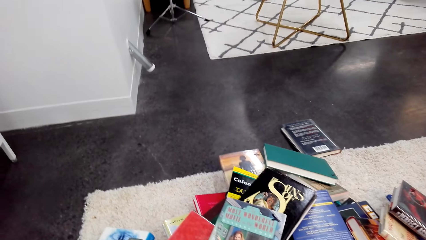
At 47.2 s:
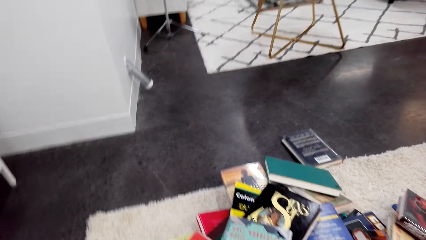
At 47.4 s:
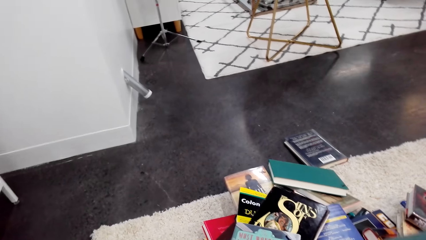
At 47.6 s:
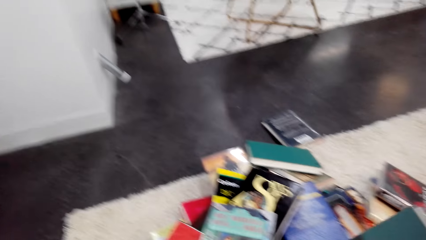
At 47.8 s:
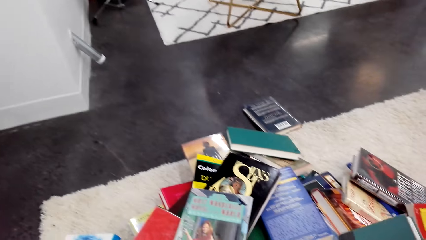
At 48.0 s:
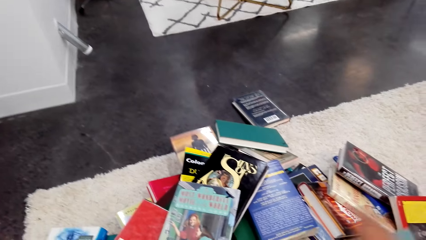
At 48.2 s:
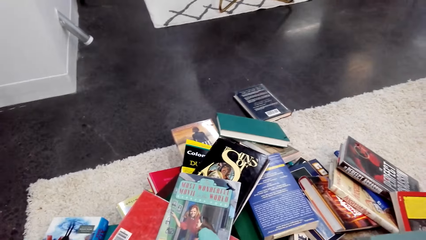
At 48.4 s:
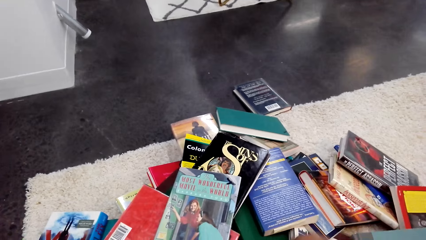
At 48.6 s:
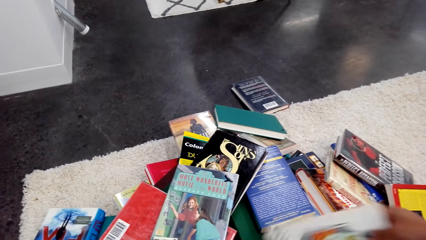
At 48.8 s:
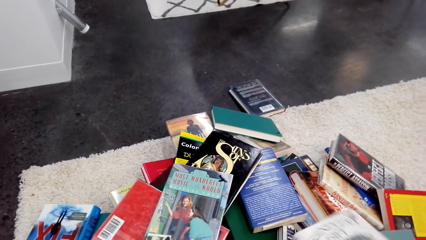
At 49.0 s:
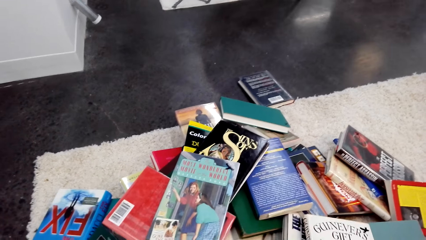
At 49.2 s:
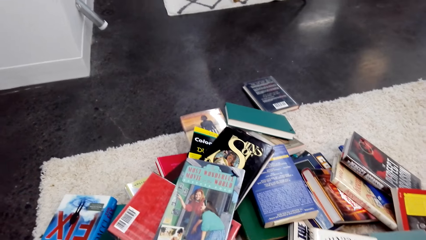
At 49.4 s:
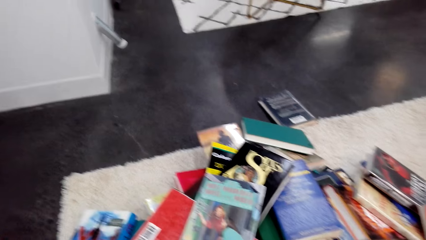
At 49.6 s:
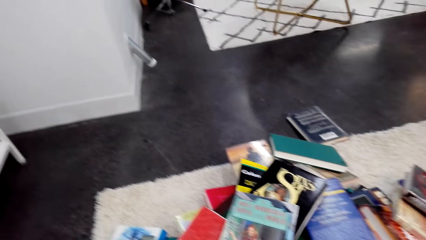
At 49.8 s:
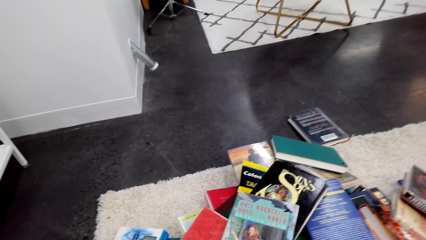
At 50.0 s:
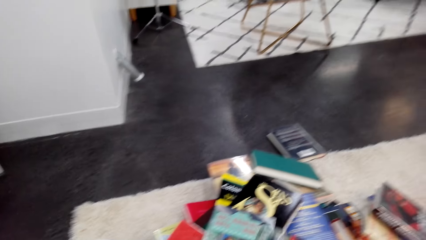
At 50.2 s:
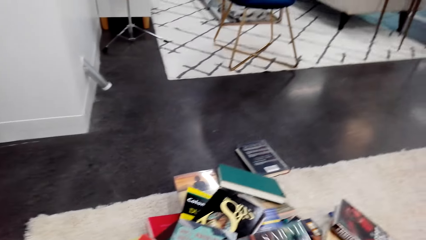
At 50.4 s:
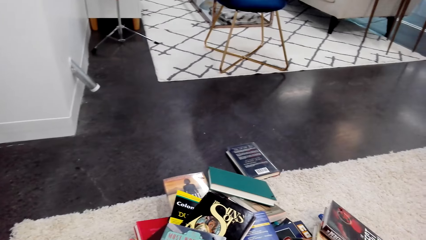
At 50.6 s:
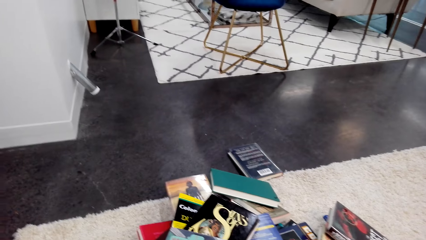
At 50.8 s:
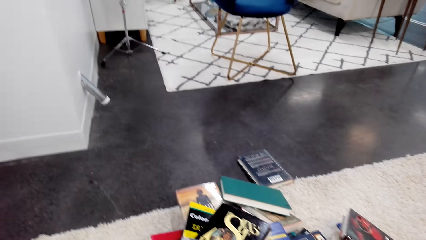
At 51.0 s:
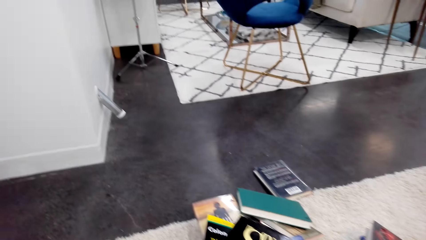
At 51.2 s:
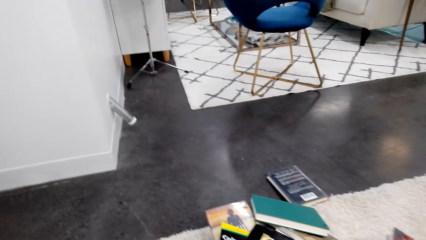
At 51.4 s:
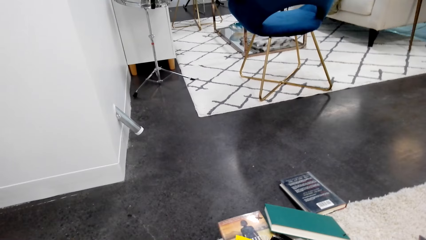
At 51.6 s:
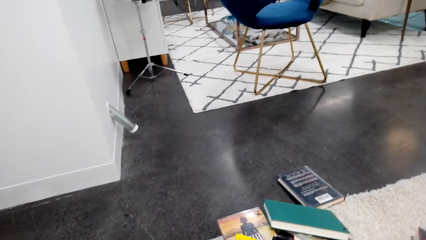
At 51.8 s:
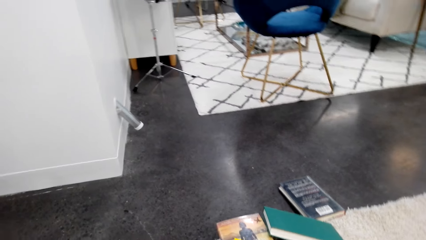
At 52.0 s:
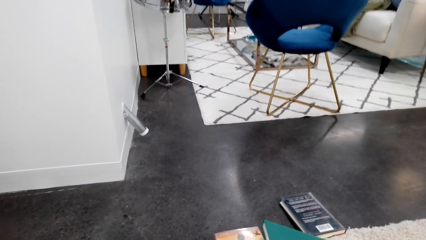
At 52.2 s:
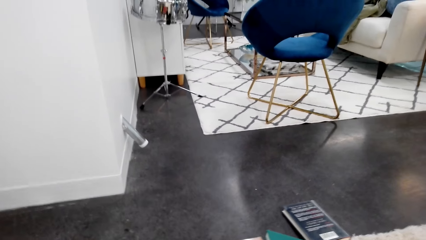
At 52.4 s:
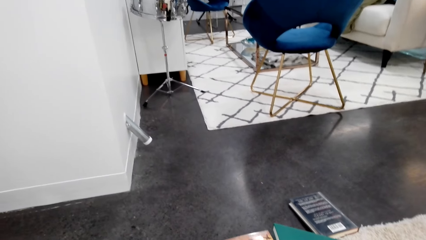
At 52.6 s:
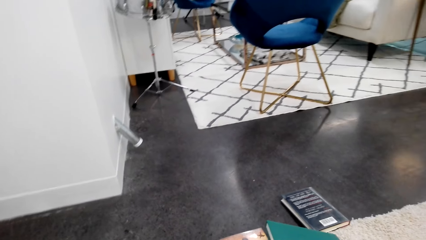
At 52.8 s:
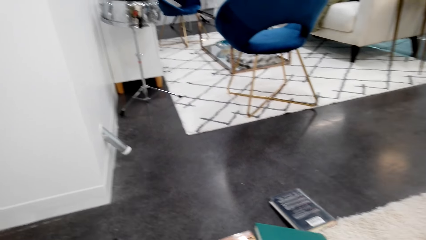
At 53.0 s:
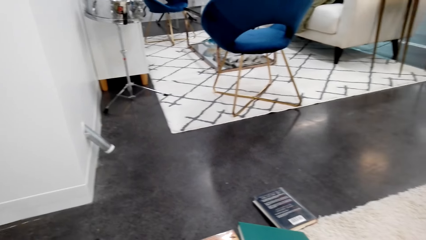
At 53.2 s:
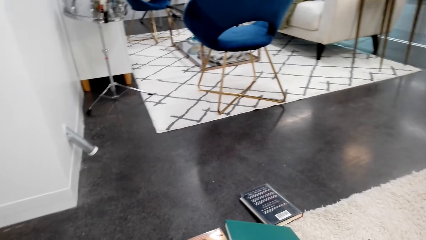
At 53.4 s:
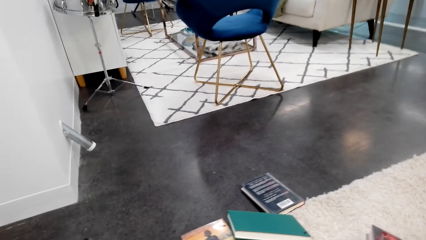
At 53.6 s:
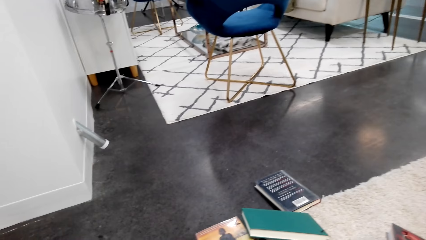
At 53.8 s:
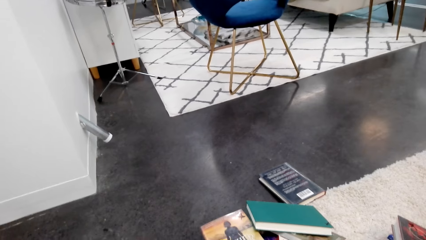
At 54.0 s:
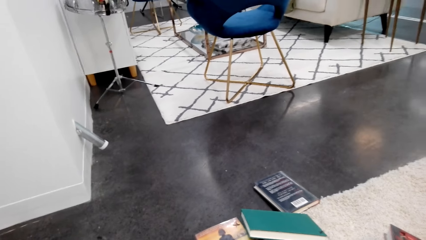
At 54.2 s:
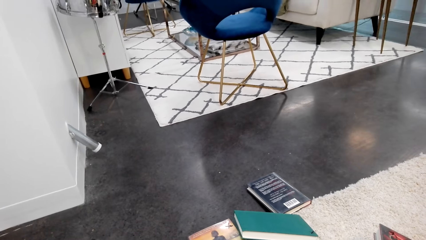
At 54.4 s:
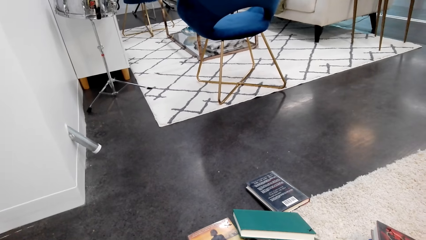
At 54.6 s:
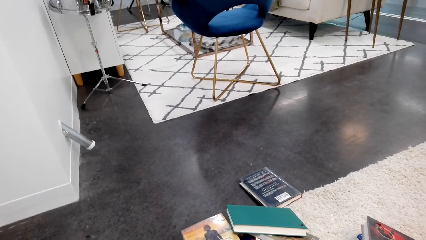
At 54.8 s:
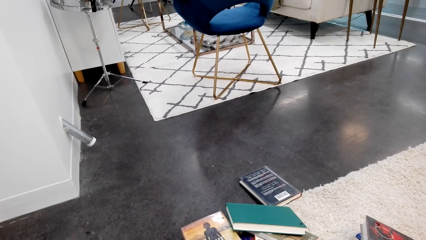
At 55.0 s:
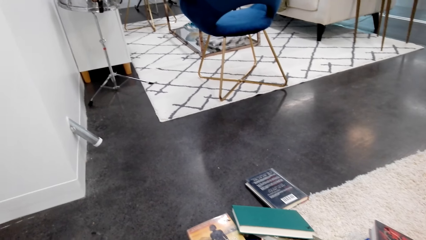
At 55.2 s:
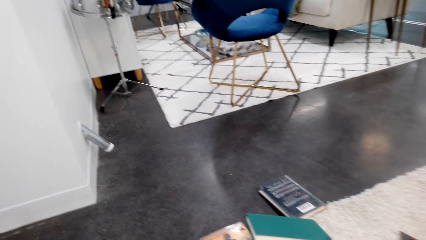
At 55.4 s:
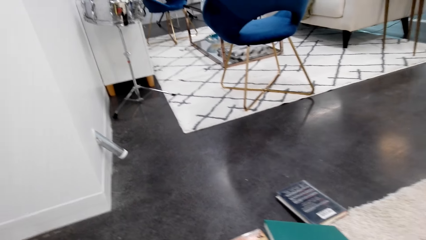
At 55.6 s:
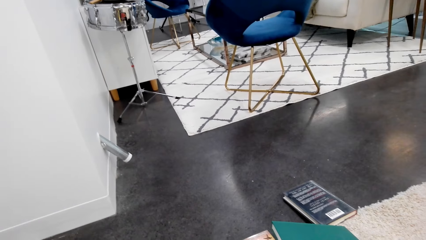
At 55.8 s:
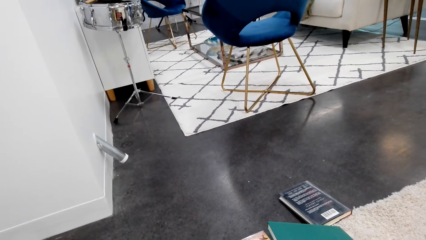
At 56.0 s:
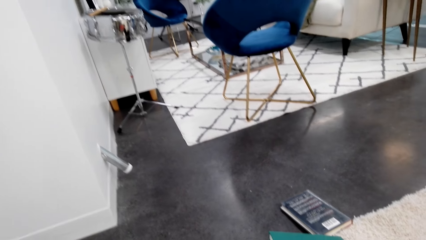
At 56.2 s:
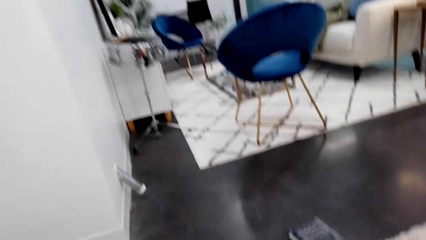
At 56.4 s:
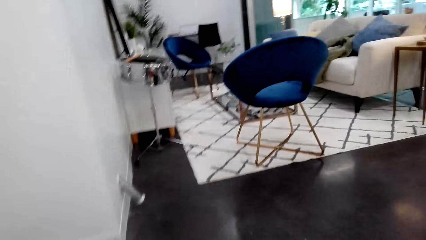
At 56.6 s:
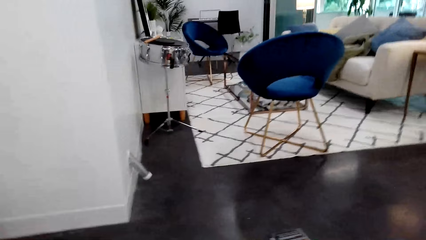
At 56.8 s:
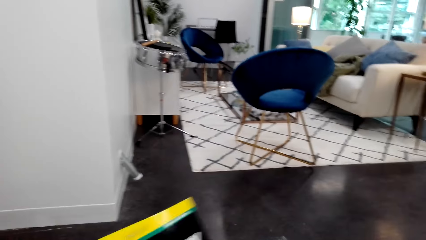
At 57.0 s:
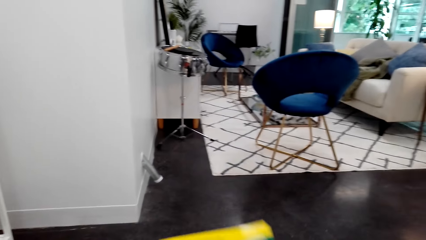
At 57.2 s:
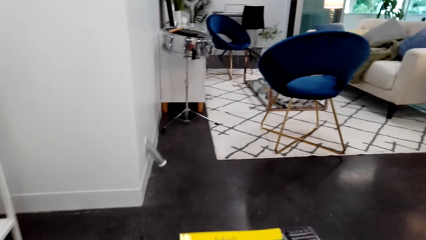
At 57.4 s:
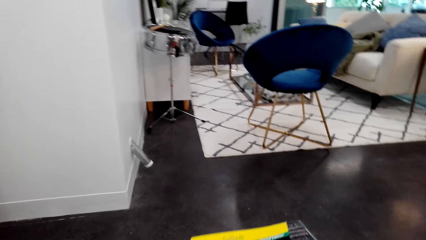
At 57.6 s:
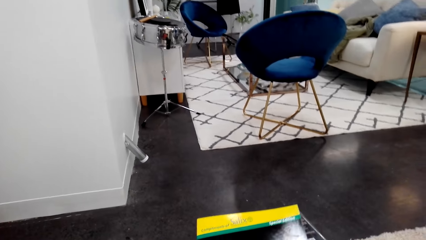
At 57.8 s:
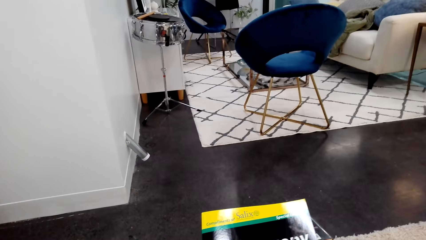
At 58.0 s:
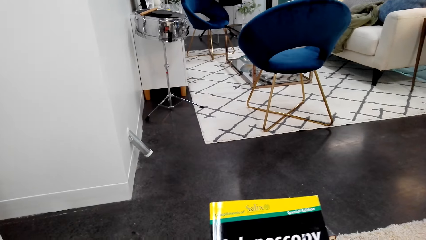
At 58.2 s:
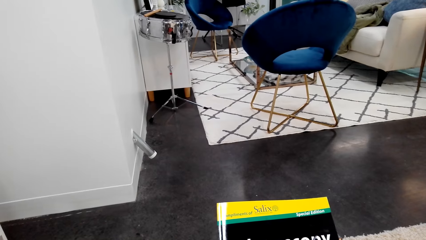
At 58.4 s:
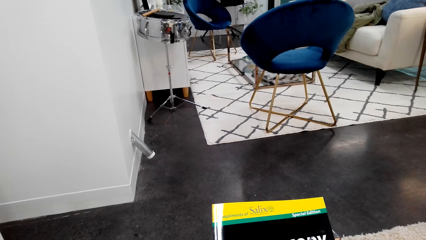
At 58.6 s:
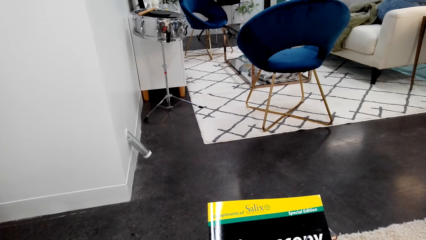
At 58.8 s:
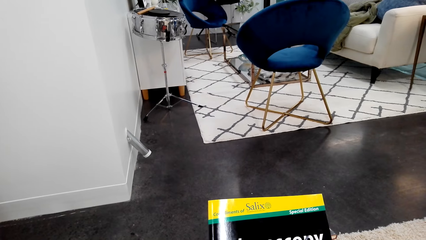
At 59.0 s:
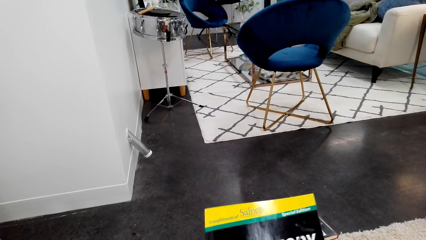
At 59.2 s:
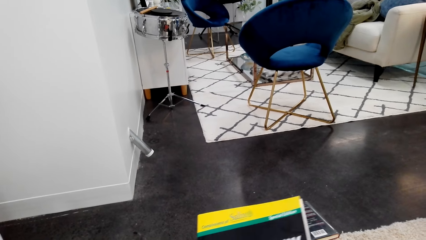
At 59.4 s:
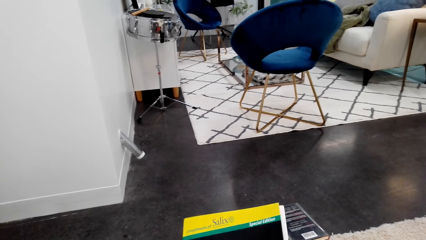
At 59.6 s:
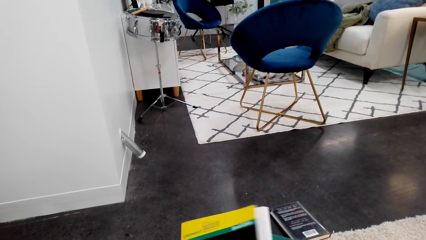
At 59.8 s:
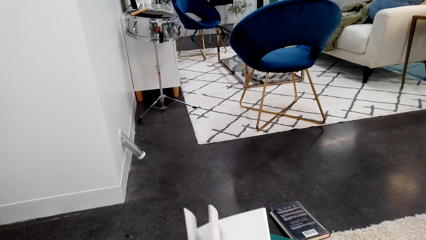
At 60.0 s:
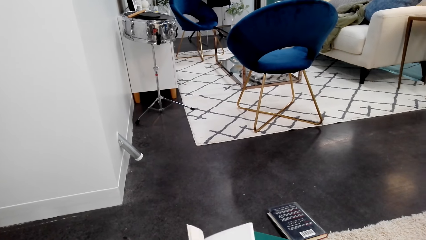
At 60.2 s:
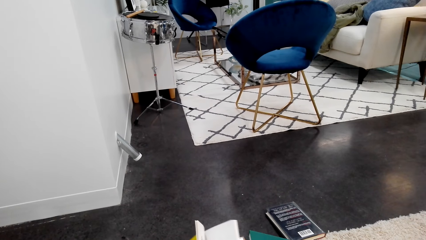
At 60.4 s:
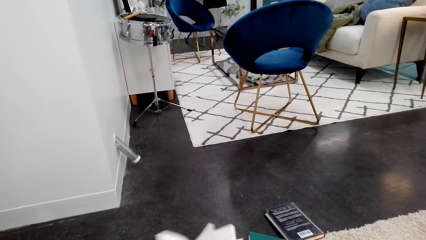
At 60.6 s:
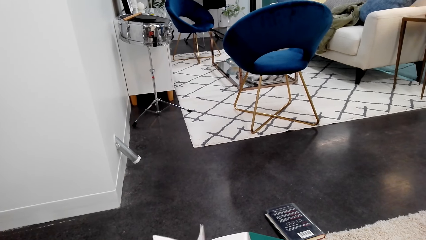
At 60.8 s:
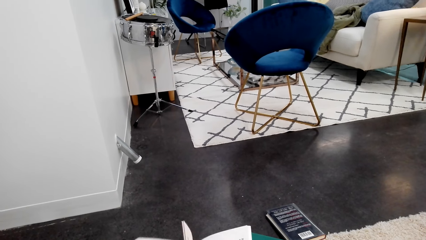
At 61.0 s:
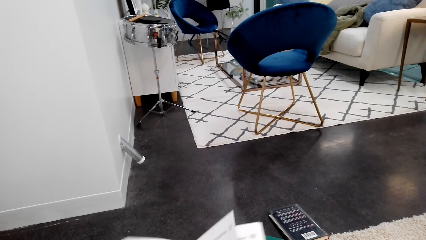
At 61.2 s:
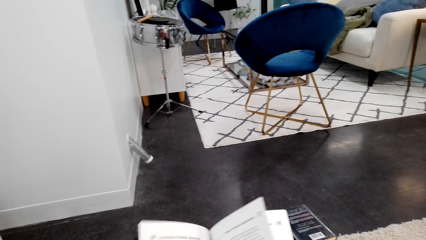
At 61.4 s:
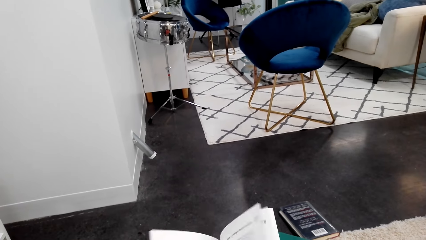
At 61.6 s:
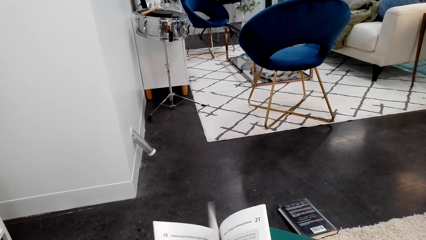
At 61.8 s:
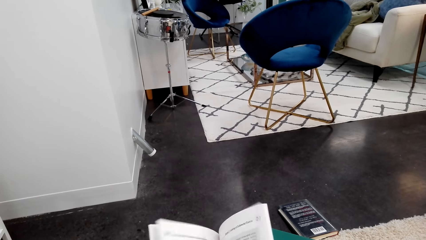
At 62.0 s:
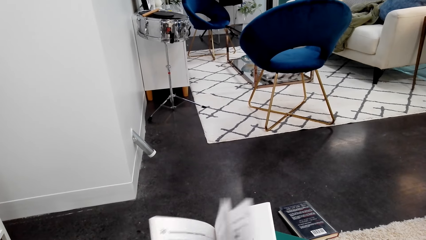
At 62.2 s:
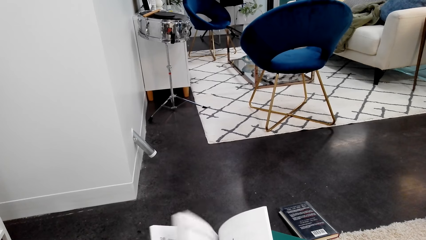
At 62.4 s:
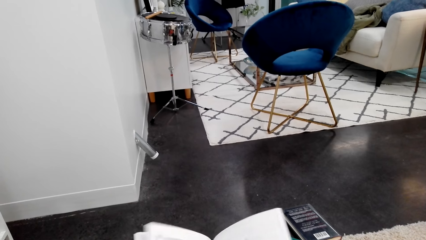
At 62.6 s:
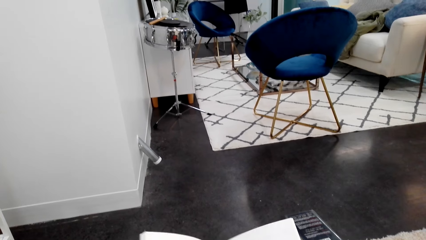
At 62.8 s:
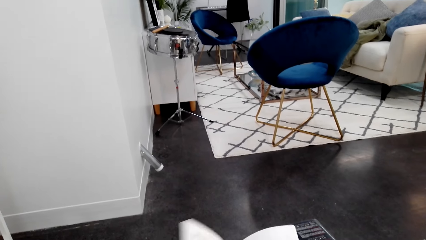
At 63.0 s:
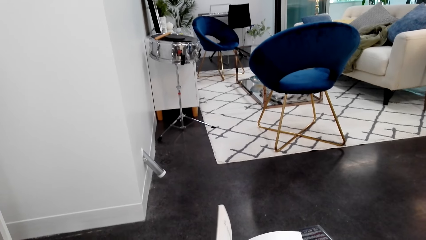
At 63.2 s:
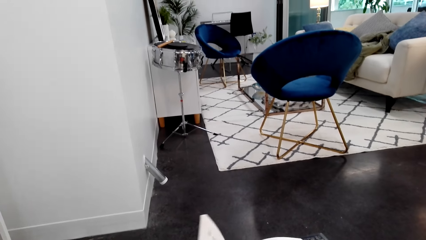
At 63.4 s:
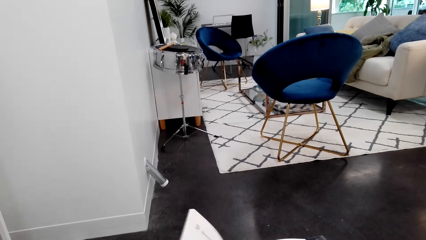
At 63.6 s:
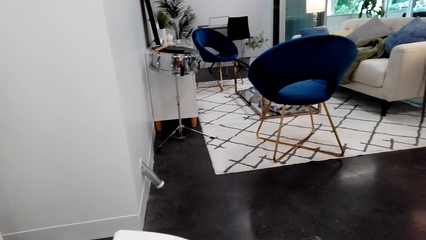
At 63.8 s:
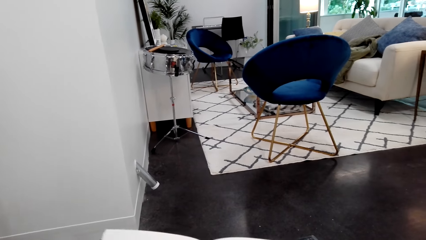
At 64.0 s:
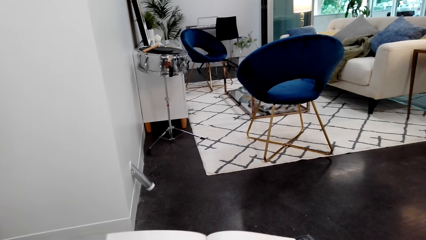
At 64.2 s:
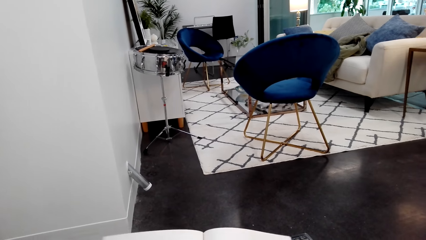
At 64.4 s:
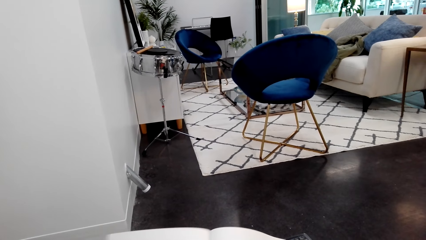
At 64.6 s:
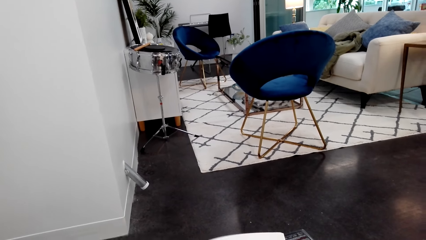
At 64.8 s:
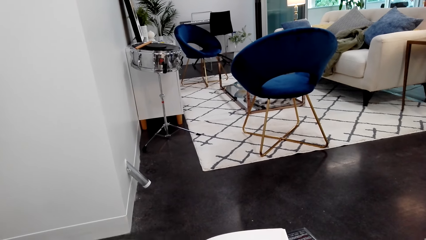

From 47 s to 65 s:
The camera wearer drops the book down. They hold the book. They pick up the book. They drop the book. They turn around. They pick up the book. They look around. They hold the book. They pick up the book. They open the book.
